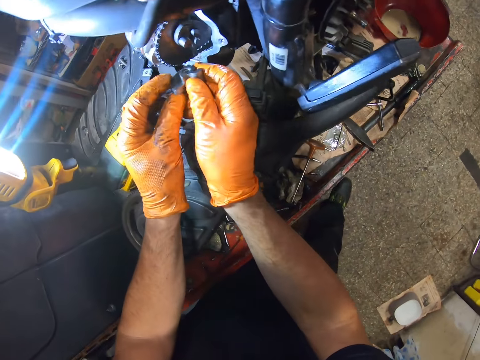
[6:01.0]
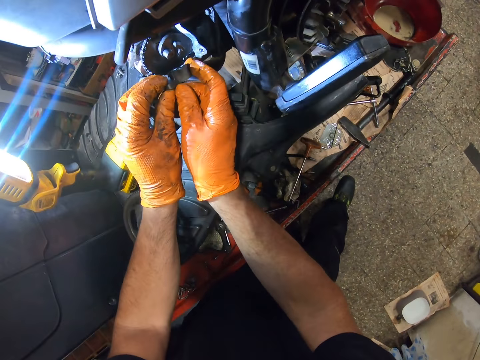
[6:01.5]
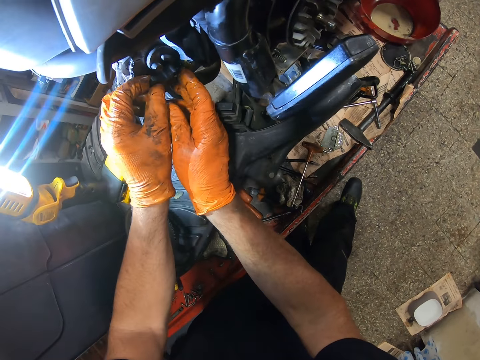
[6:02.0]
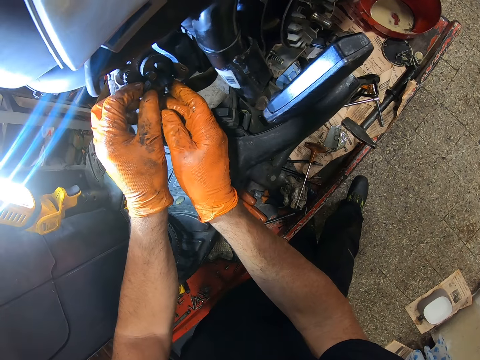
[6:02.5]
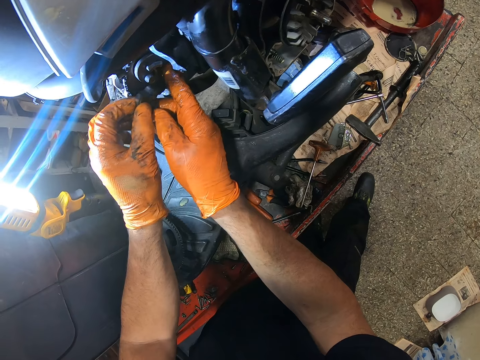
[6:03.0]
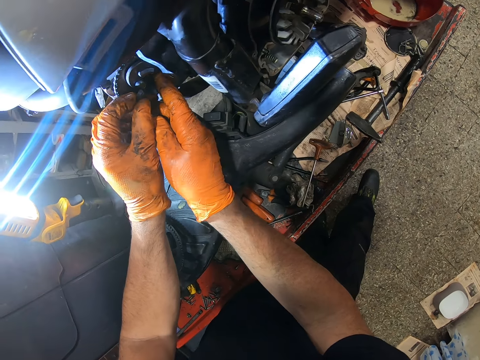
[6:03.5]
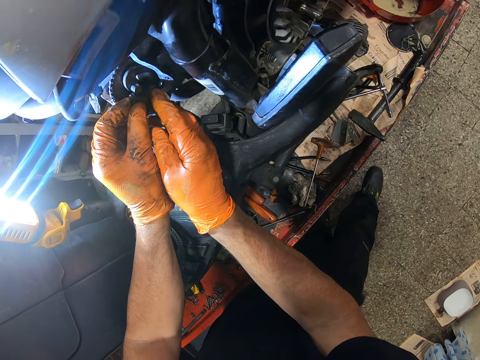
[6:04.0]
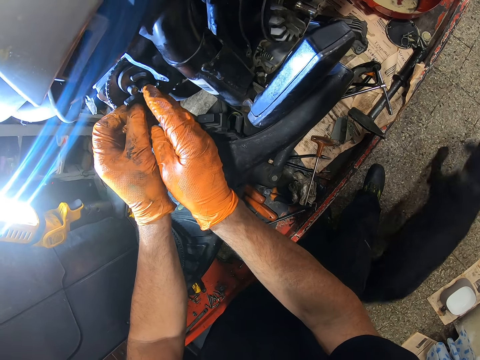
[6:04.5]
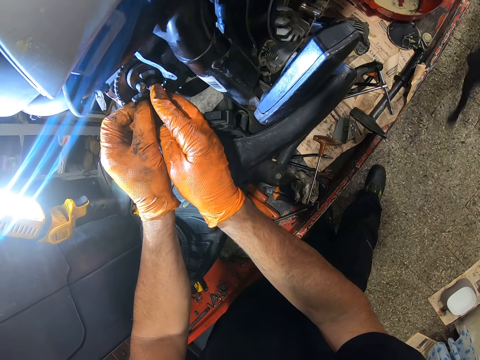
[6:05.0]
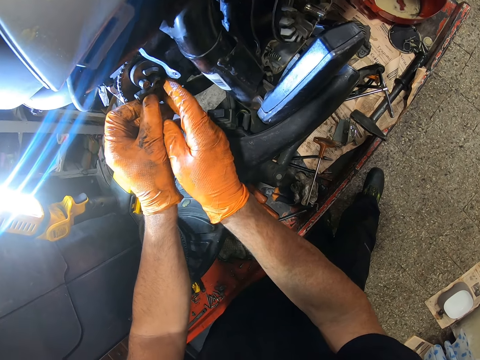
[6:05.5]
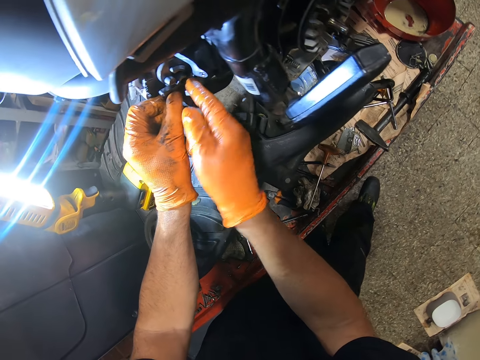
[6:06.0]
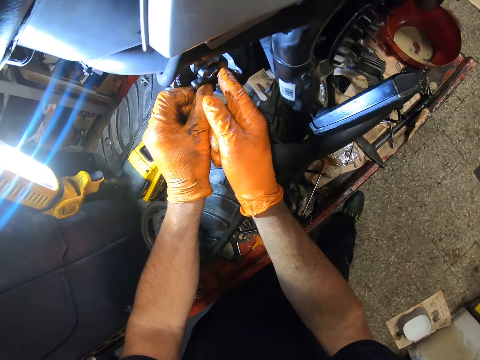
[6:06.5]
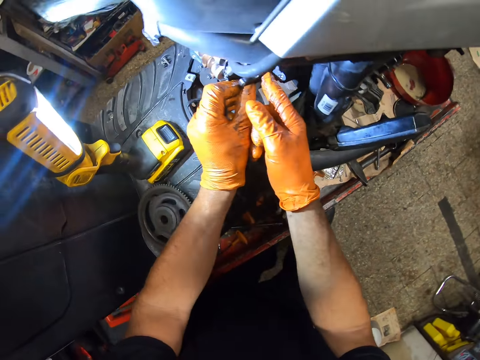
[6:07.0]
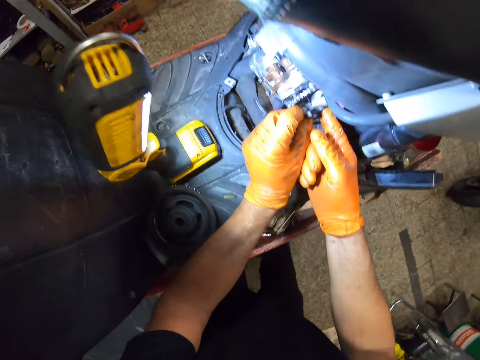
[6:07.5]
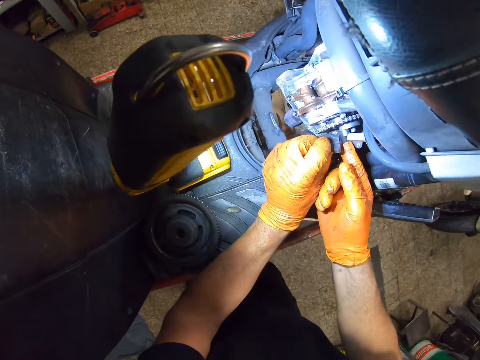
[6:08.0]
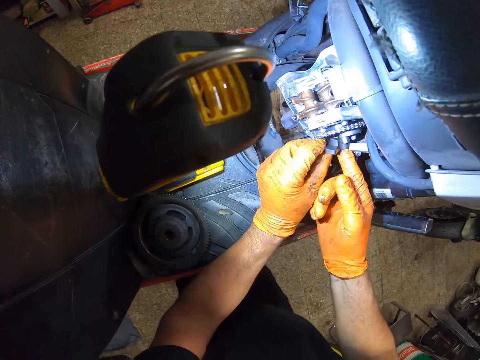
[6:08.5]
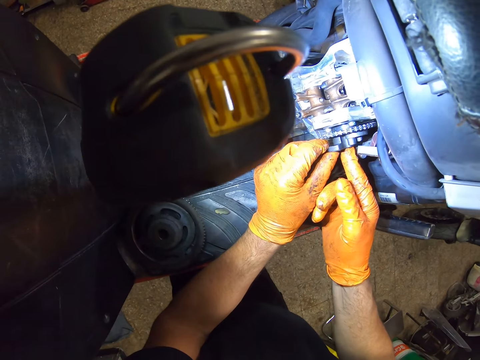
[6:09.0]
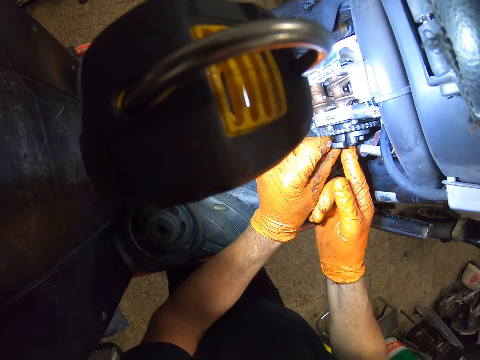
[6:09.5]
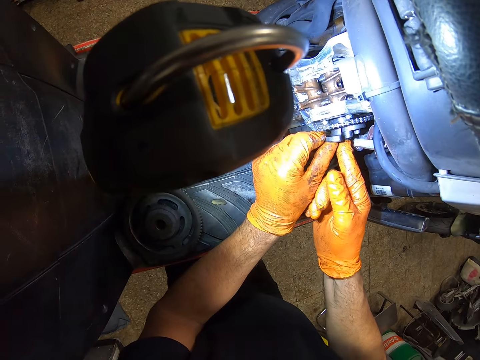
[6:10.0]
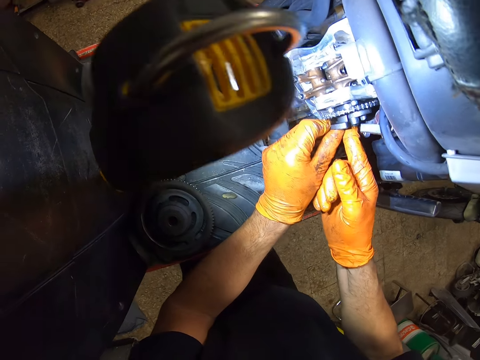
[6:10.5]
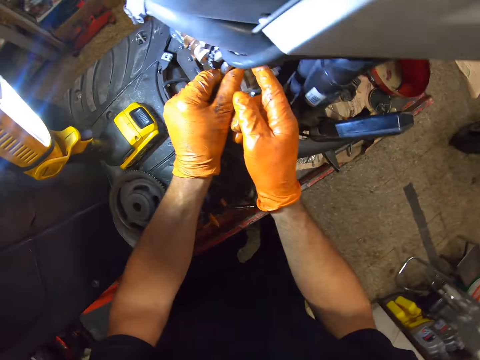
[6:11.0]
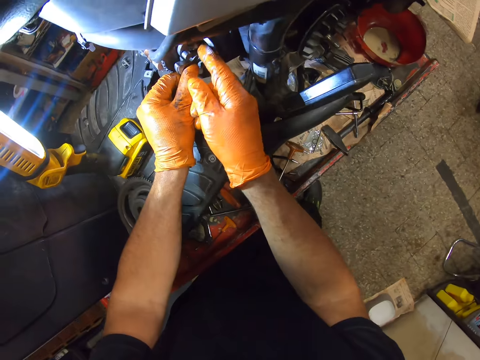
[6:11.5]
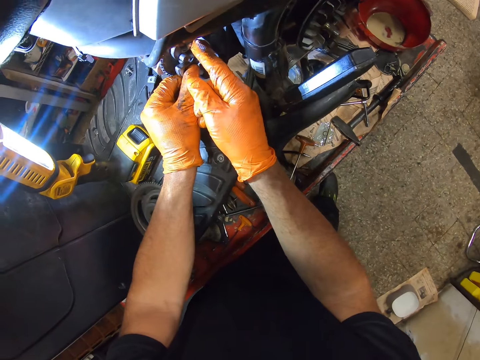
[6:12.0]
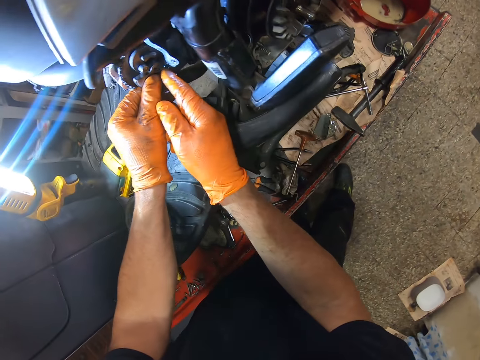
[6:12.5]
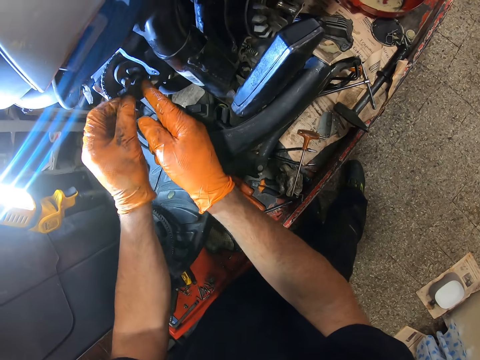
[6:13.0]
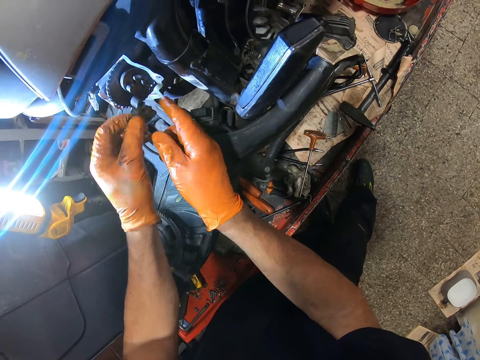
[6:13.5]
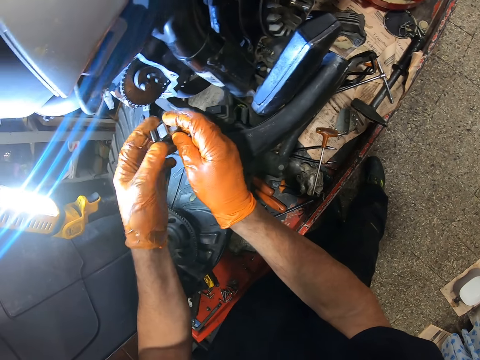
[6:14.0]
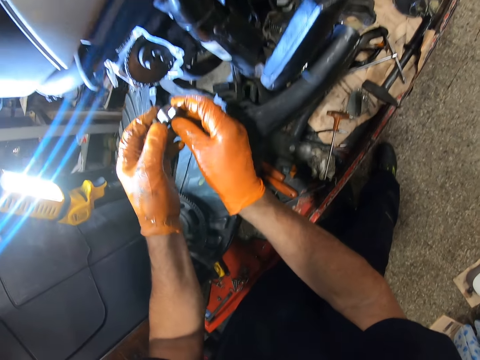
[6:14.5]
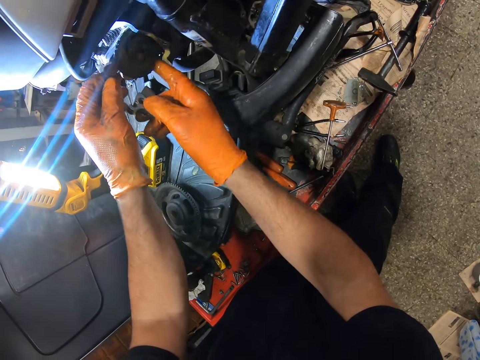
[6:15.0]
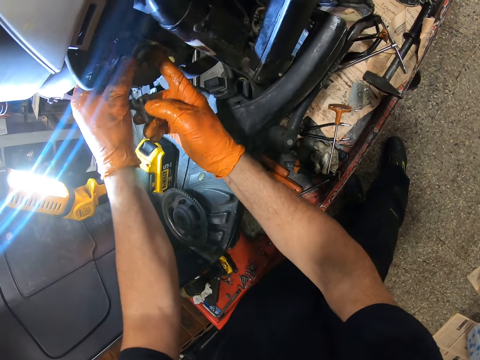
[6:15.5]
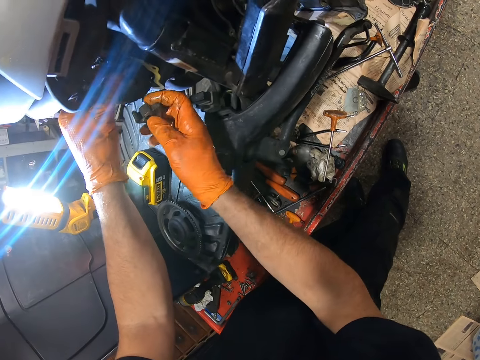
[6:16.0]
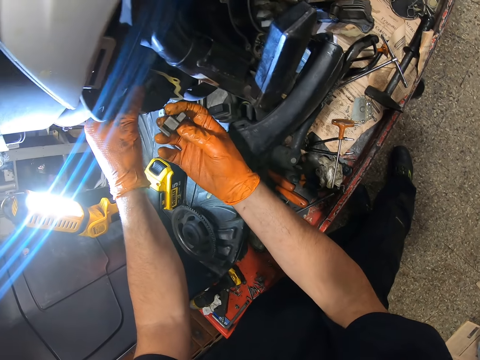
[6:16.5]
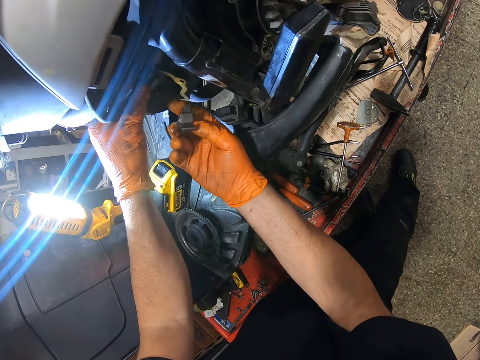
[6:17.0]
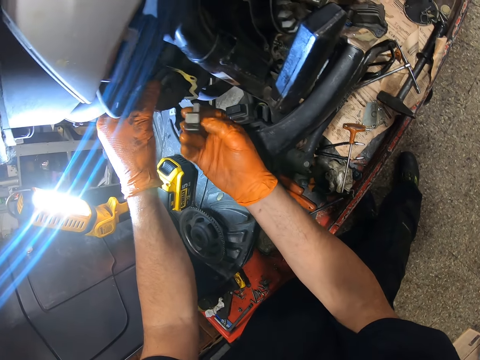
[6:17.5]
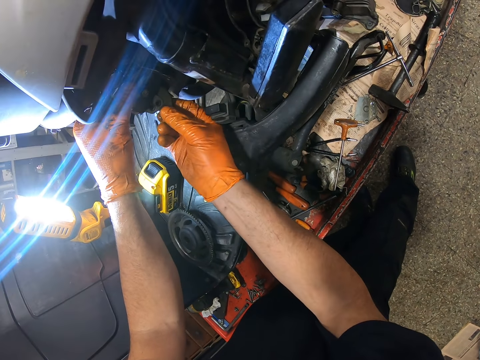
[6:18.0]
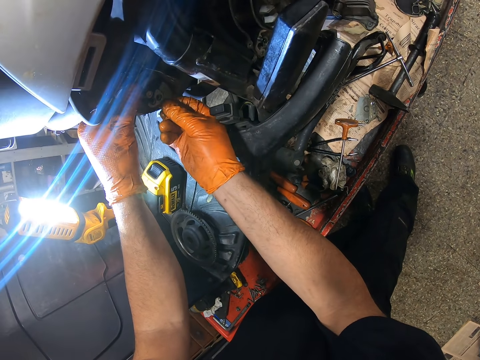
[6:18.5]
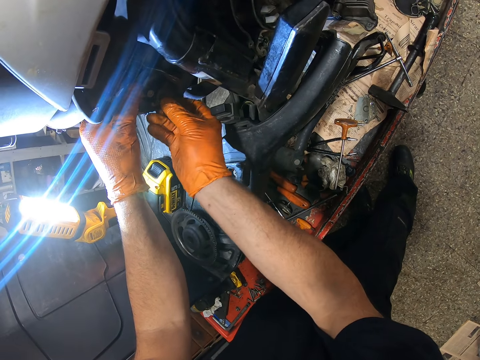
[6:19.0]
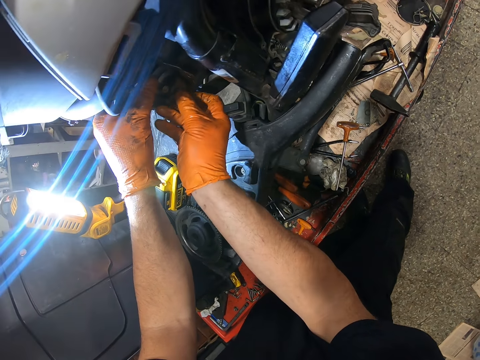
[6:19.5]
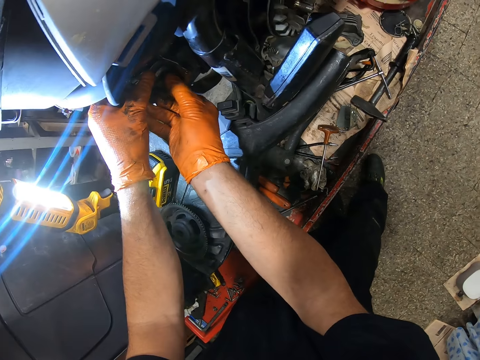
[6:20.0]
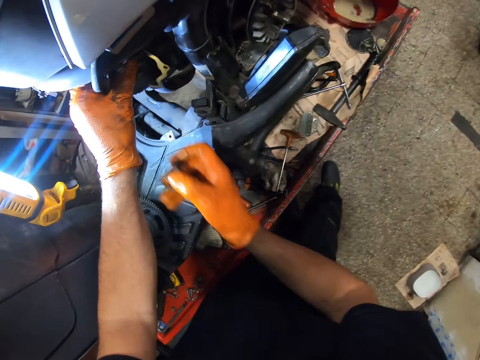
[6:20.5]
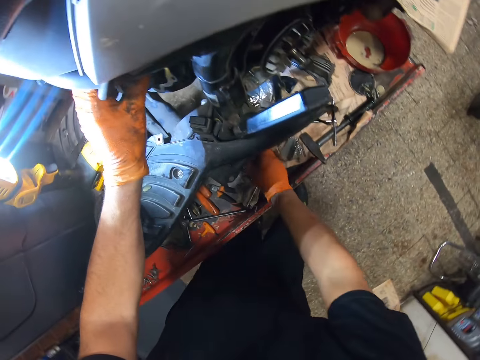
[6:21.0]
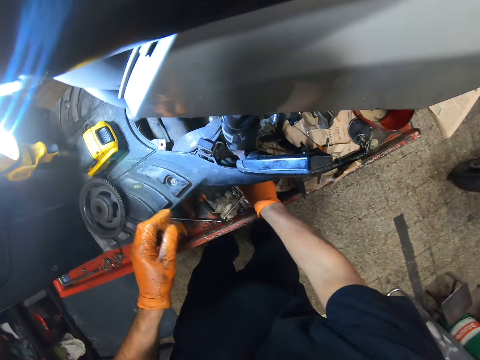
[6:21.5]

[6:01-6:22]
The camera wearer places the air ring on the motorcycle. He takes off the air ring from the motorcycle. He touches the rotor on the motorcycle with his left hand. He touches the motorcycle with his hands. He places the air ring on the motorcycle. He takes off the air ring from the motorcycle. He drops the air ring on a flat metal.

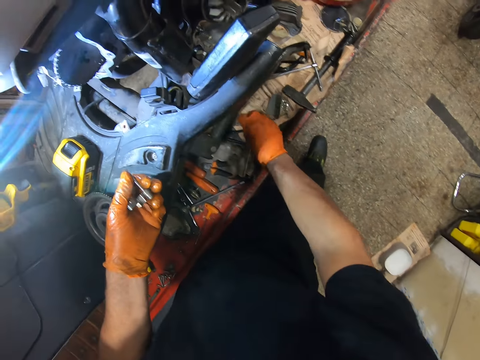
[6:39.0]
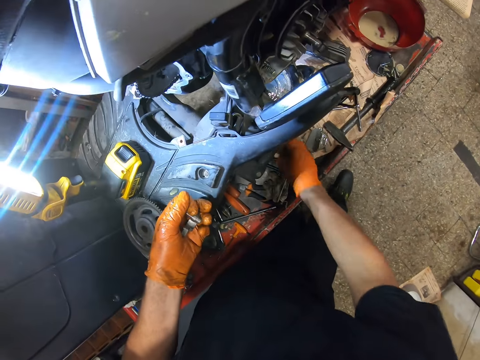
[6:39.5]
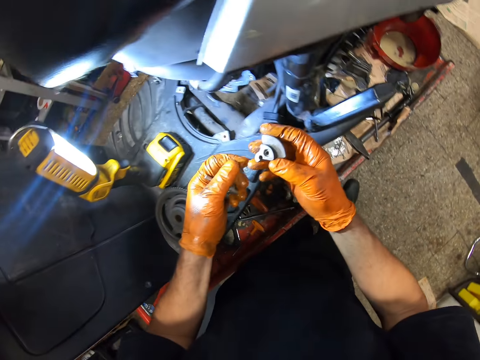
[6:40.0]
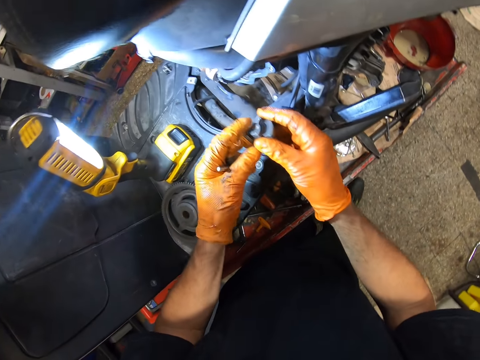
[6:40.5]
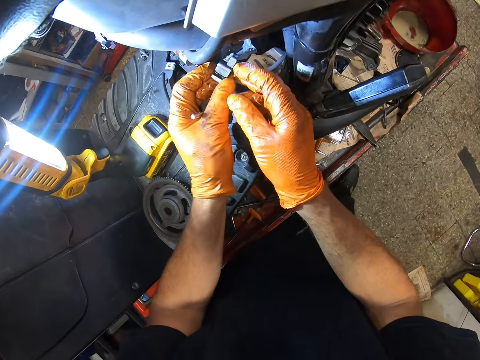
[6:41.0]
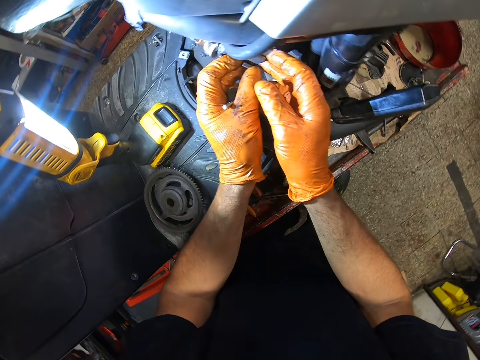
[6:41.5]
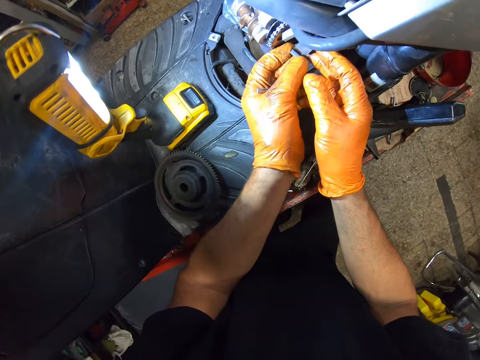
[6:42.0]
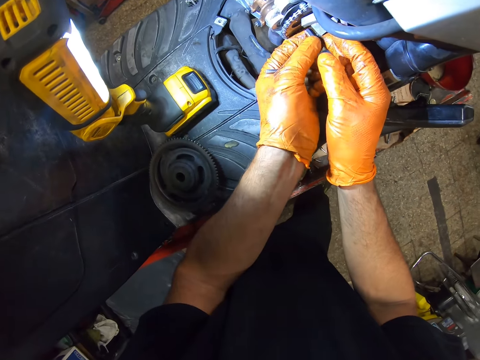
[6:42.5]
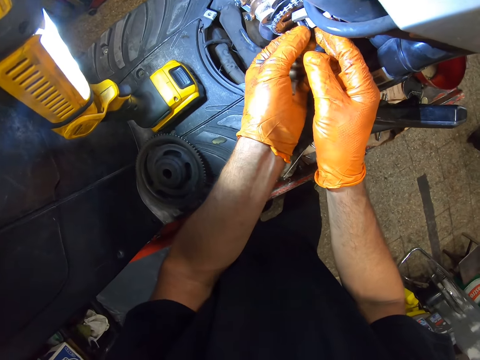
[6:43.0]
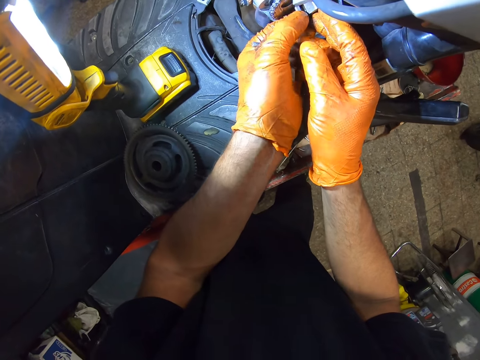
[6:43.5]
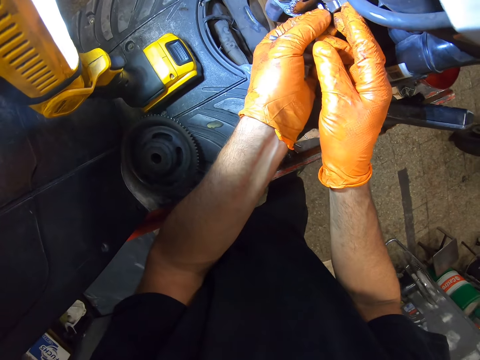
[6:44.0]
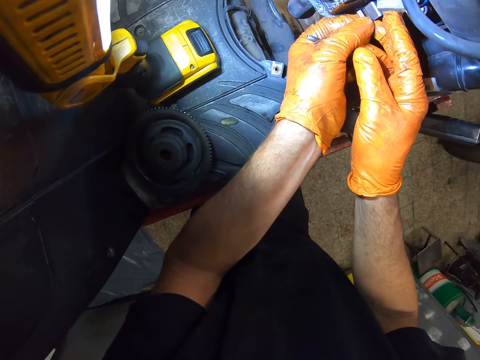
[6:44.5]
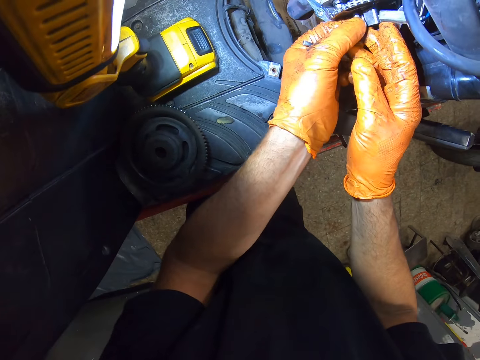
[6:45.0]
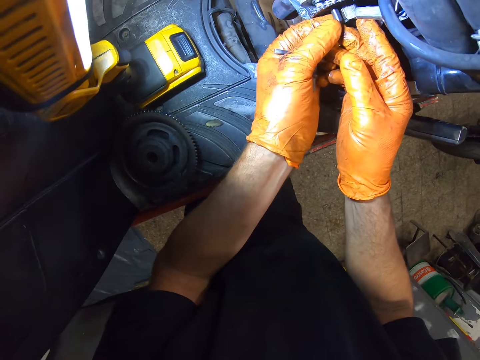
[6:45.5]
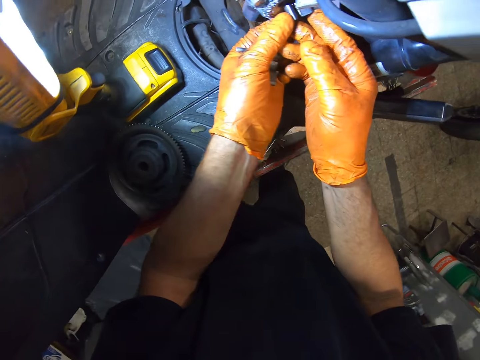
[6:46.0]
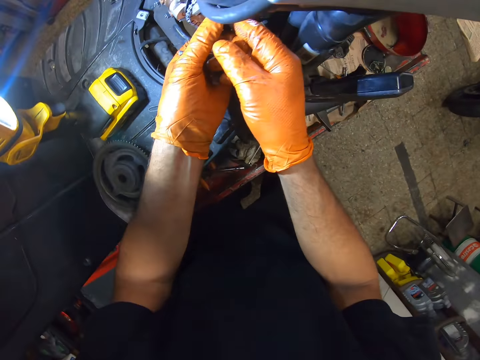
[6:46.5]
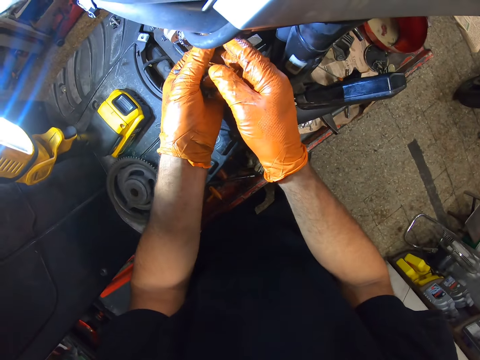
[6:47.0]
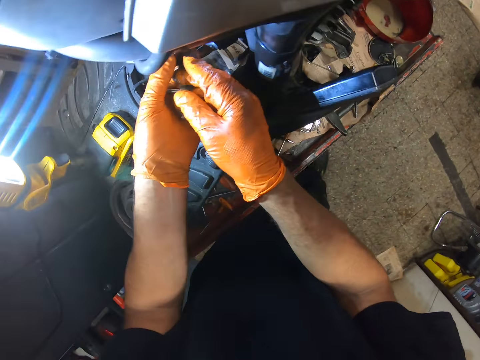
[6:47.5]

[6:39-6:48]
The camera wearer picks the air ring from the flat metal. They place the air ring on the motorcycle. They remove something from the motorcycle.
